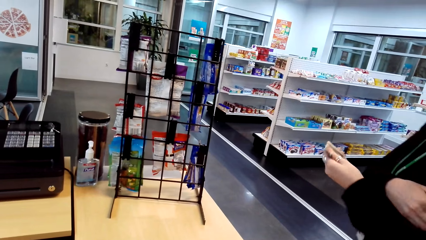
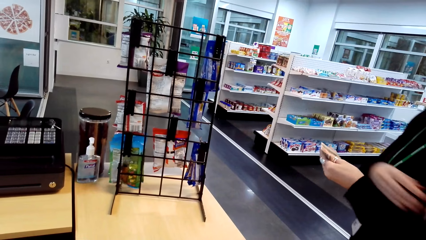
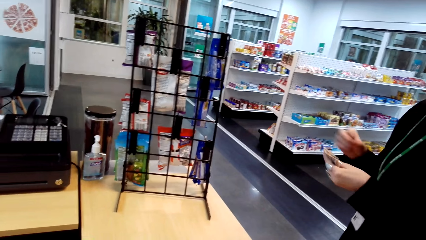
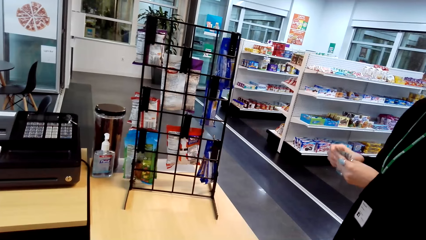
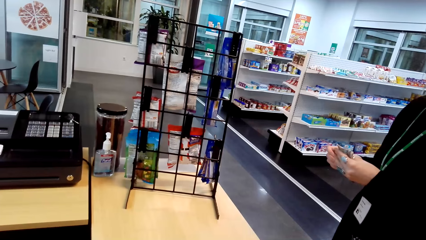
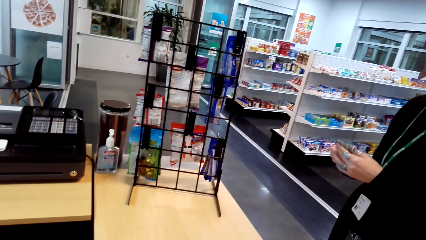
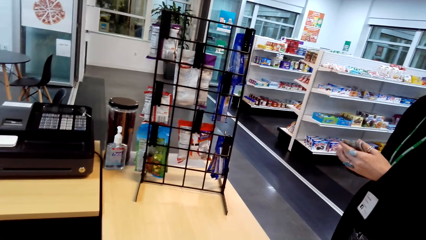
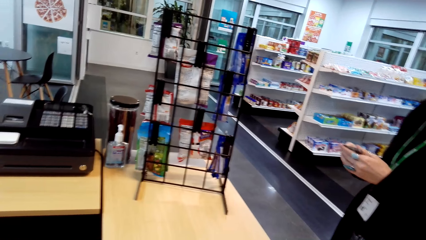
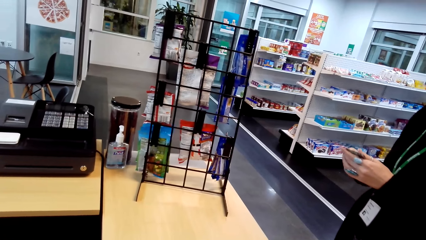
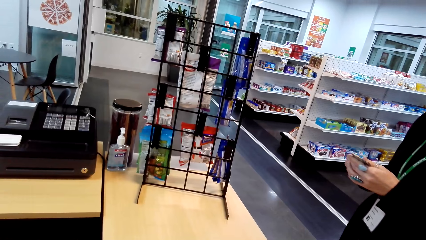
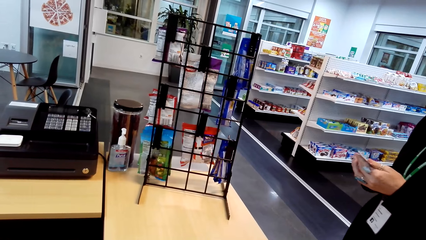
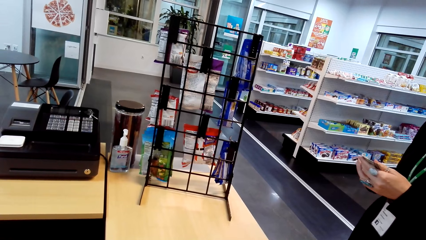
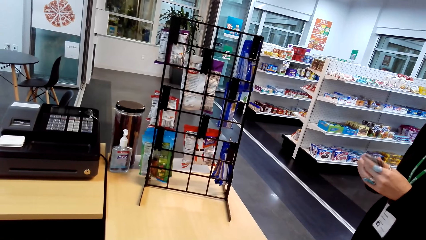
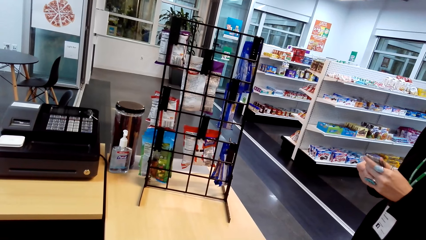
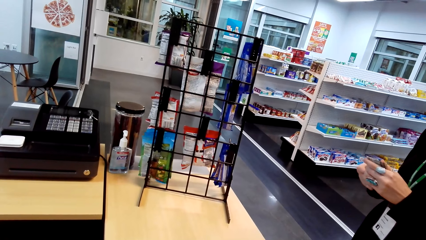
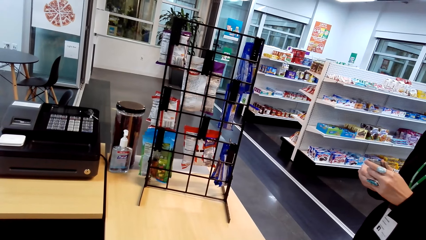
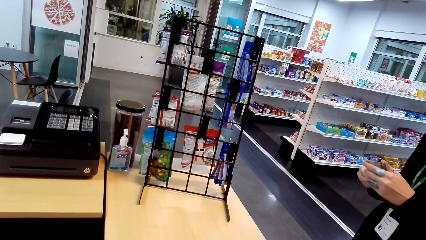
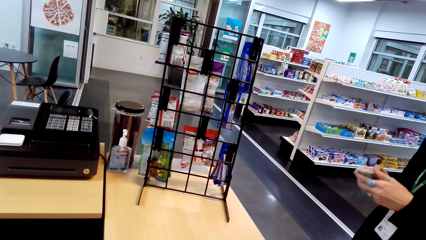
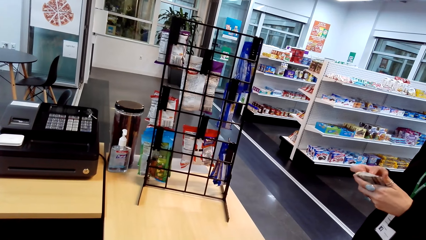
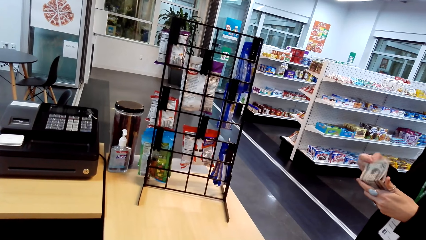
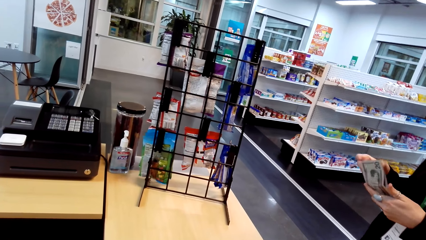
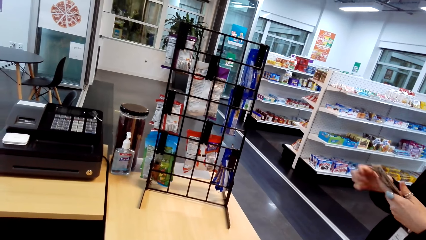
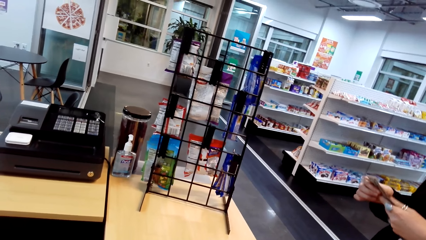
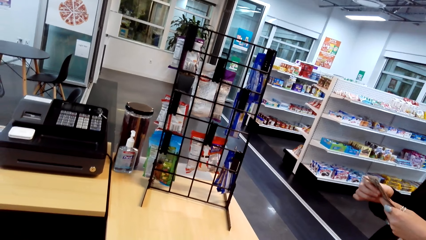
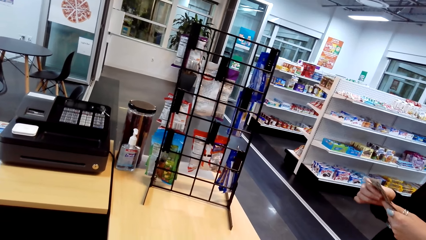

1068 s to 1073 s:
A person counts the money.
